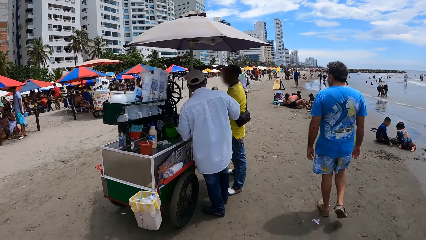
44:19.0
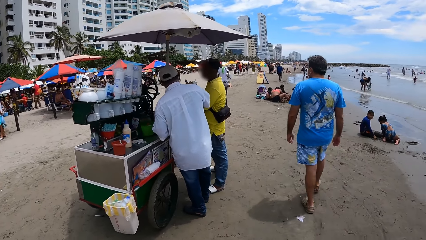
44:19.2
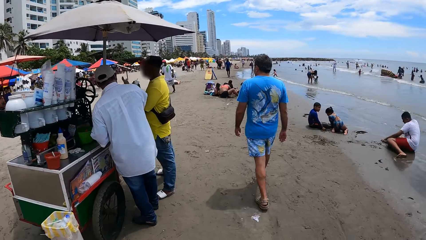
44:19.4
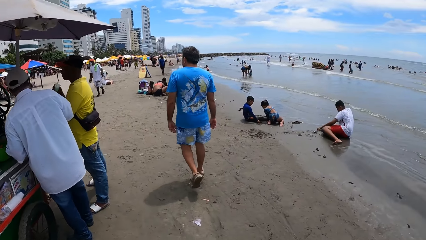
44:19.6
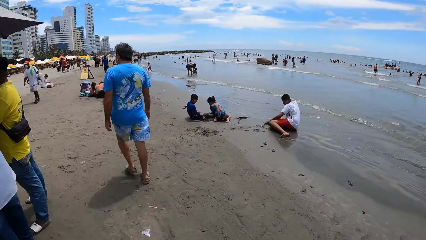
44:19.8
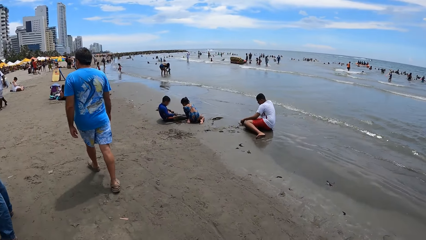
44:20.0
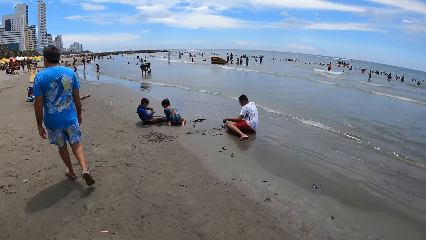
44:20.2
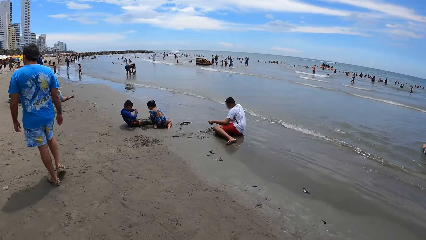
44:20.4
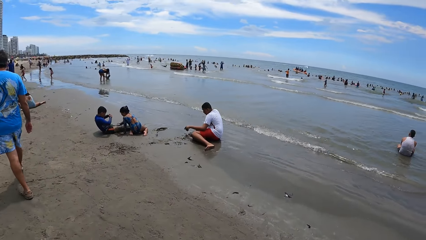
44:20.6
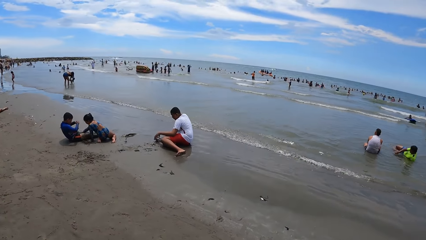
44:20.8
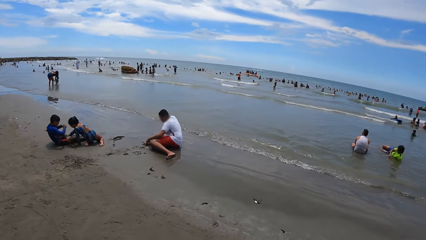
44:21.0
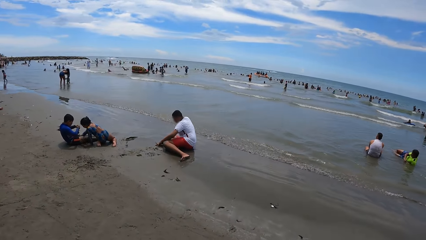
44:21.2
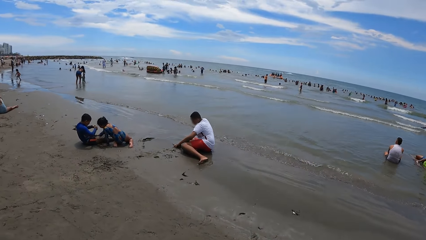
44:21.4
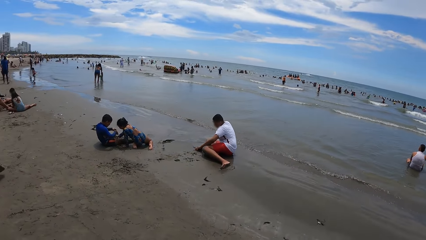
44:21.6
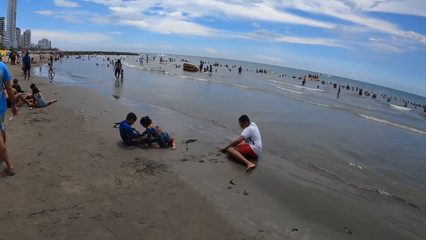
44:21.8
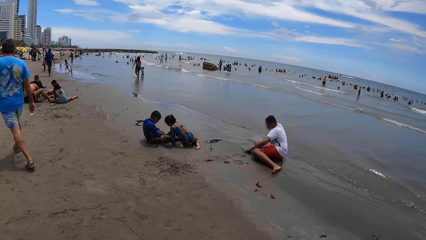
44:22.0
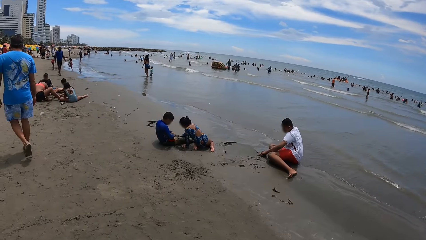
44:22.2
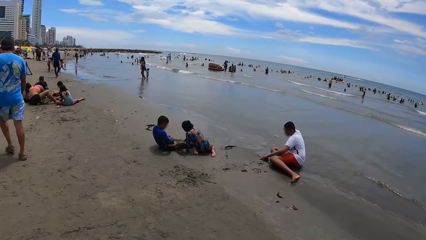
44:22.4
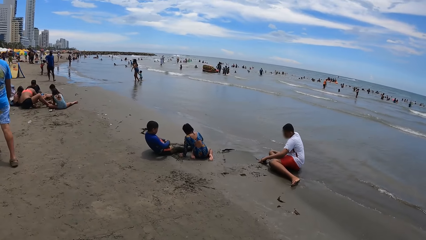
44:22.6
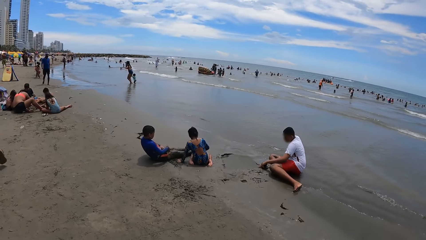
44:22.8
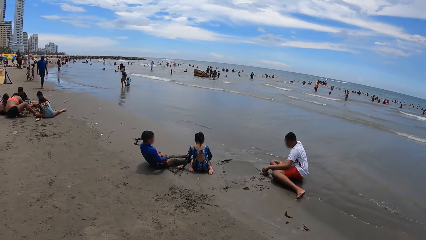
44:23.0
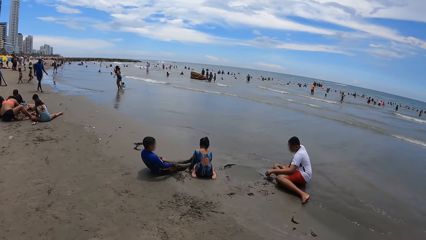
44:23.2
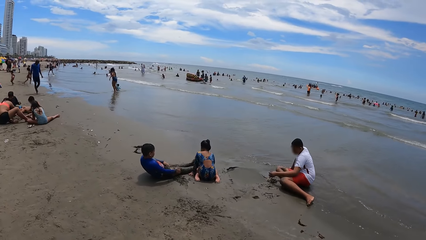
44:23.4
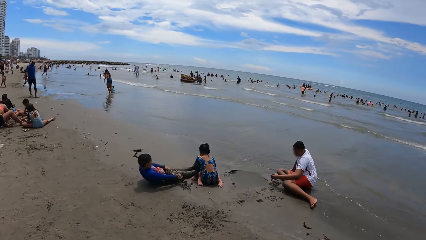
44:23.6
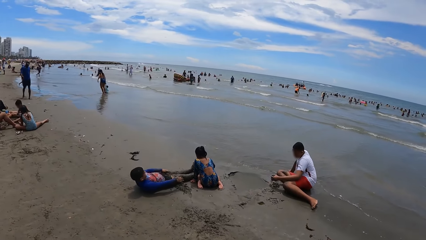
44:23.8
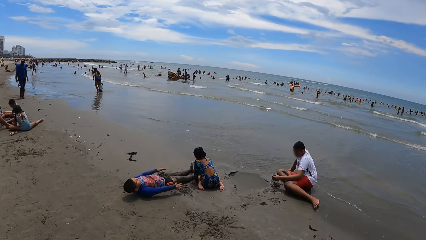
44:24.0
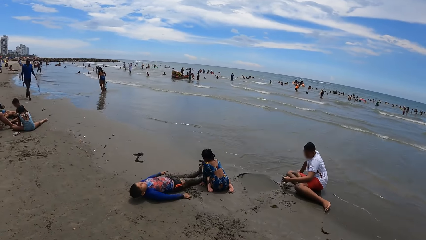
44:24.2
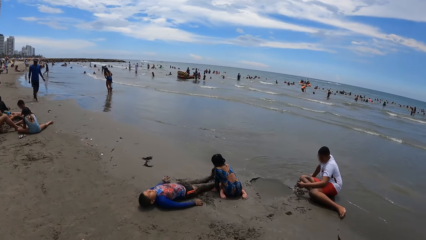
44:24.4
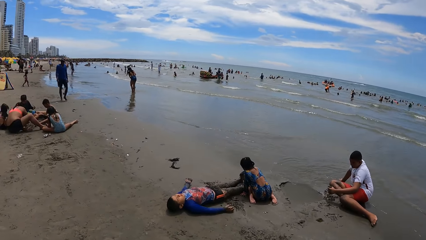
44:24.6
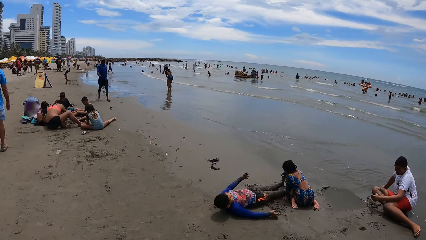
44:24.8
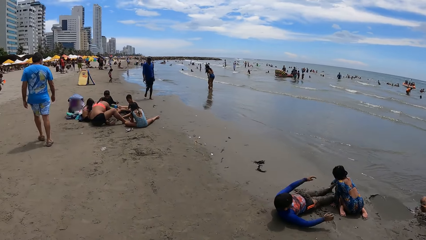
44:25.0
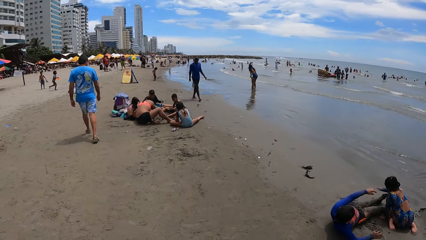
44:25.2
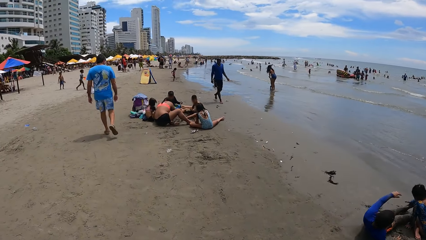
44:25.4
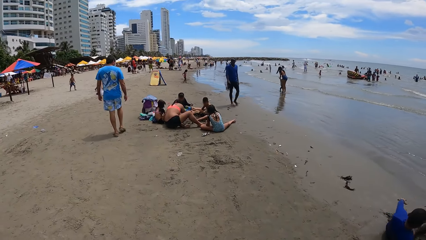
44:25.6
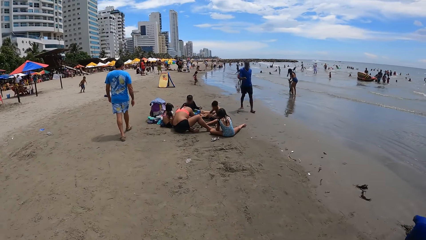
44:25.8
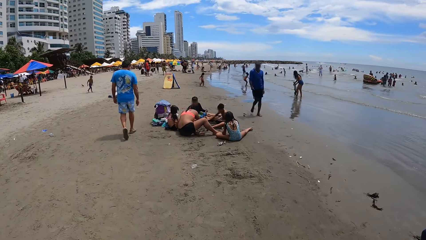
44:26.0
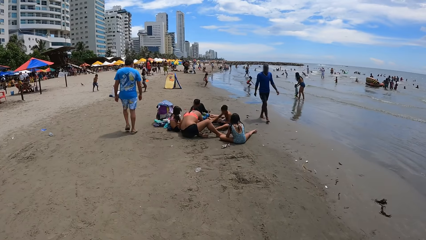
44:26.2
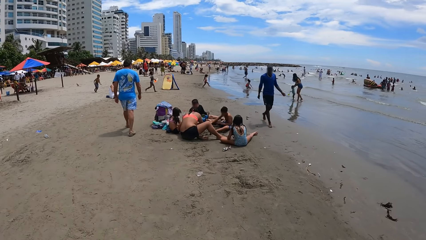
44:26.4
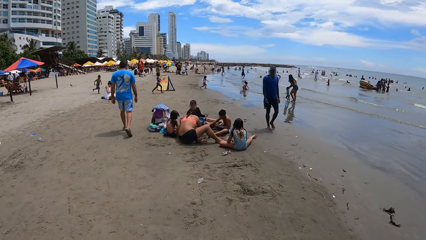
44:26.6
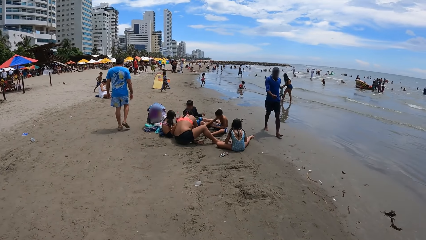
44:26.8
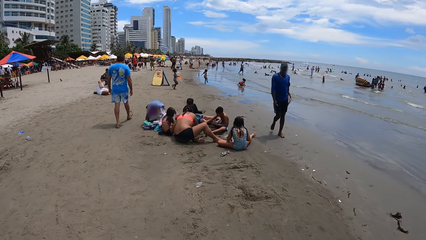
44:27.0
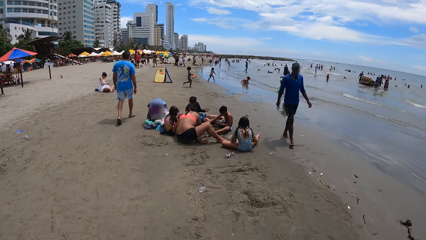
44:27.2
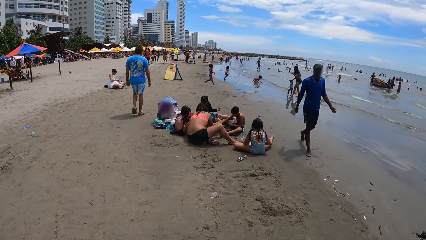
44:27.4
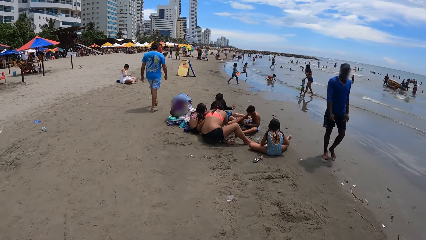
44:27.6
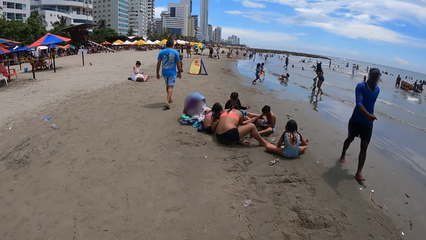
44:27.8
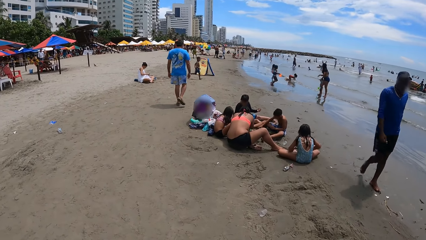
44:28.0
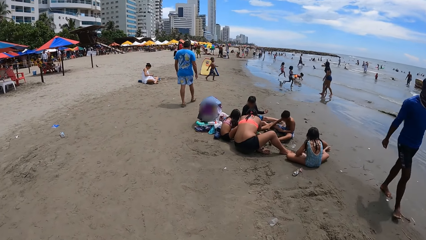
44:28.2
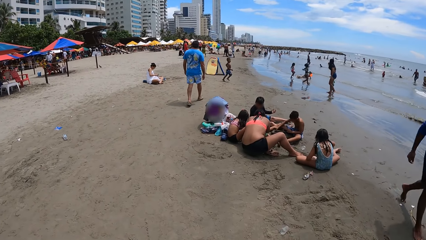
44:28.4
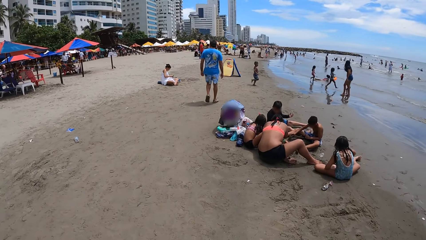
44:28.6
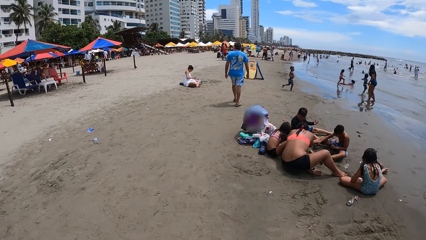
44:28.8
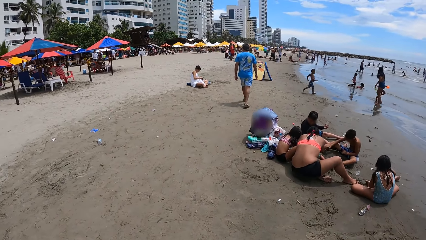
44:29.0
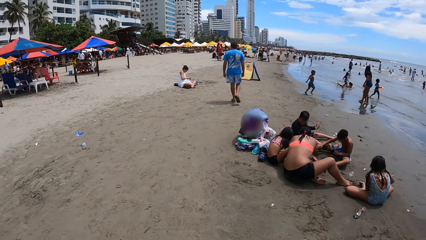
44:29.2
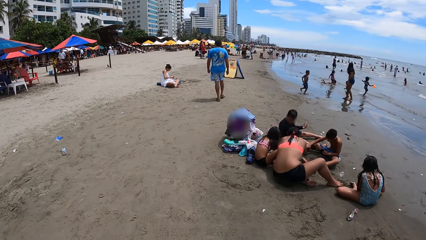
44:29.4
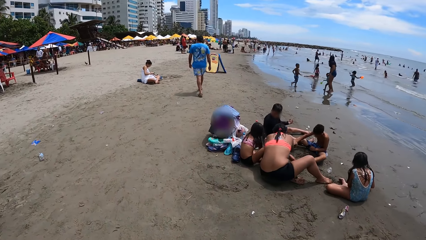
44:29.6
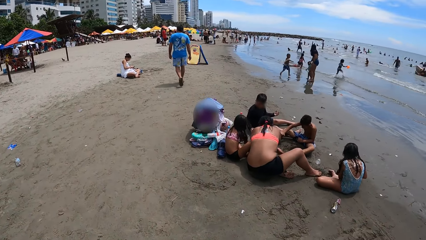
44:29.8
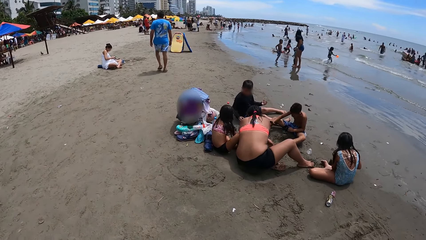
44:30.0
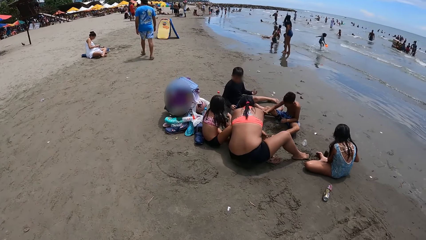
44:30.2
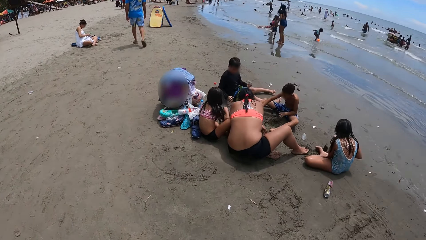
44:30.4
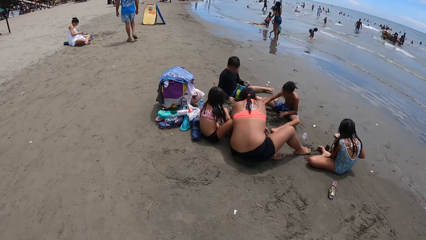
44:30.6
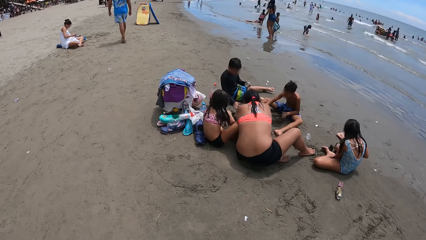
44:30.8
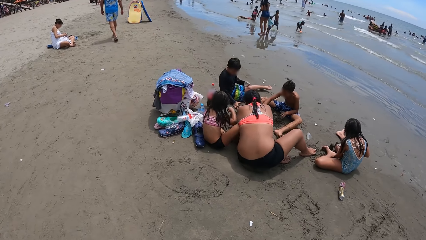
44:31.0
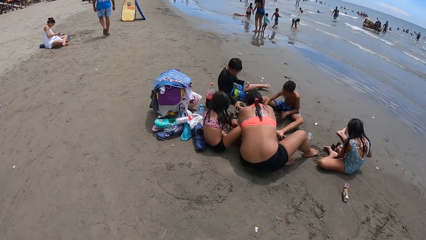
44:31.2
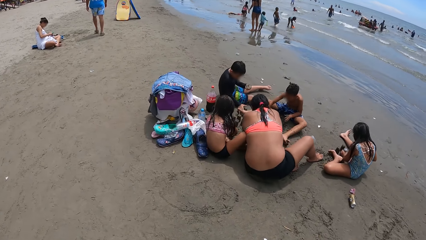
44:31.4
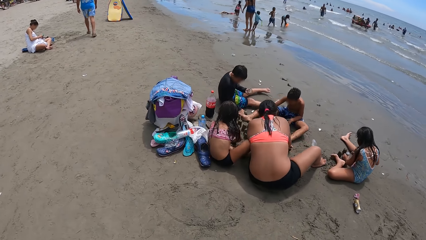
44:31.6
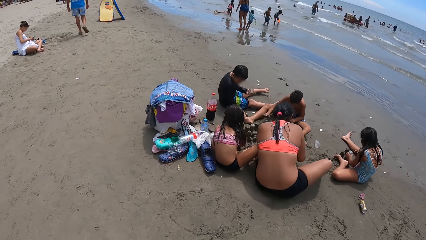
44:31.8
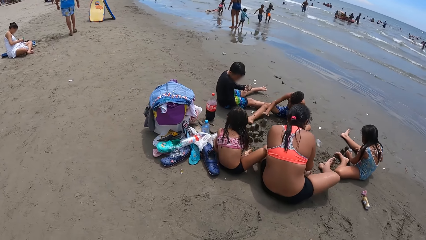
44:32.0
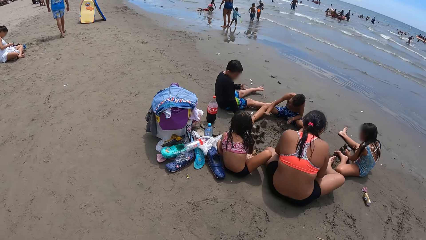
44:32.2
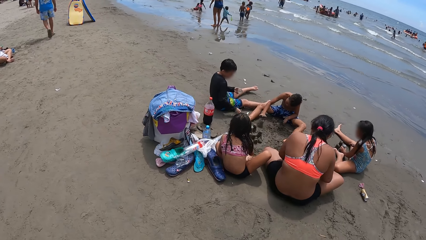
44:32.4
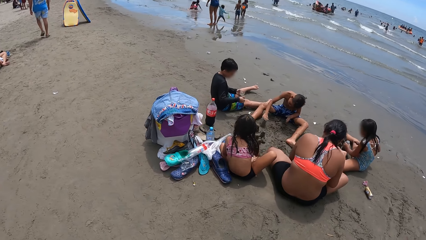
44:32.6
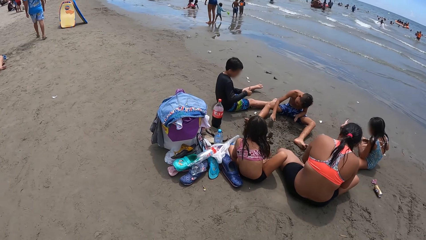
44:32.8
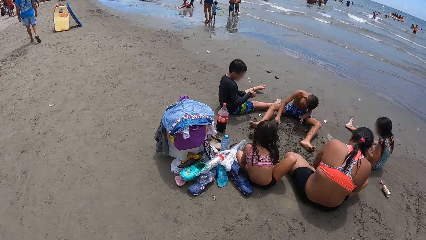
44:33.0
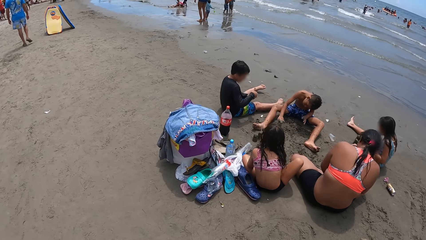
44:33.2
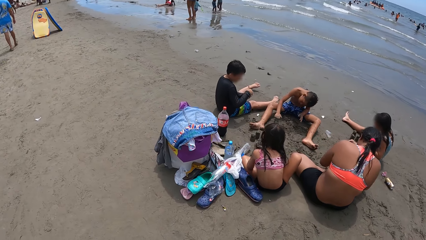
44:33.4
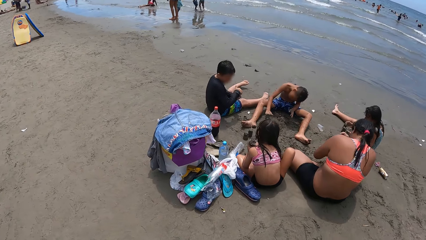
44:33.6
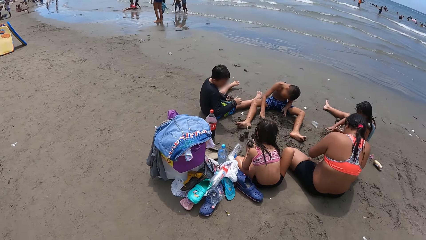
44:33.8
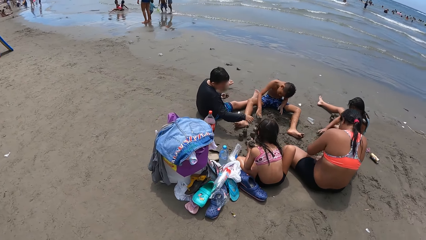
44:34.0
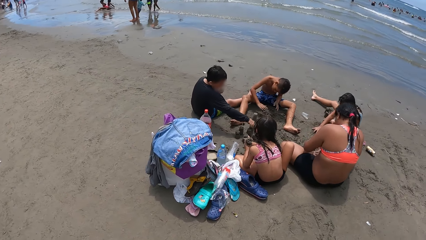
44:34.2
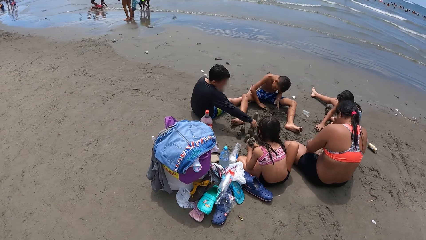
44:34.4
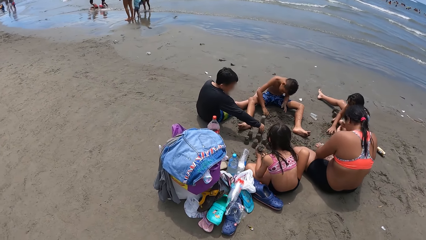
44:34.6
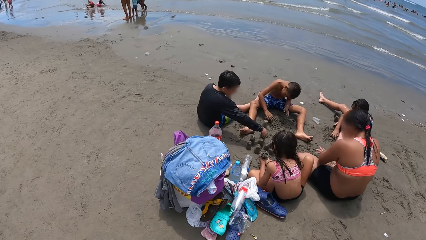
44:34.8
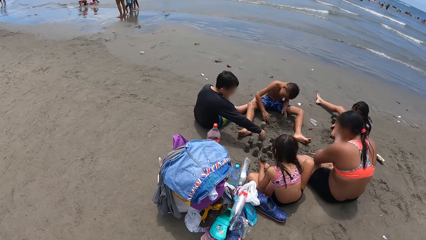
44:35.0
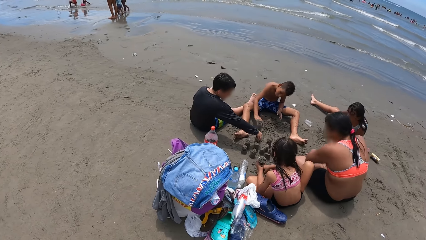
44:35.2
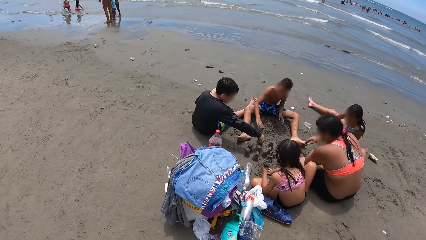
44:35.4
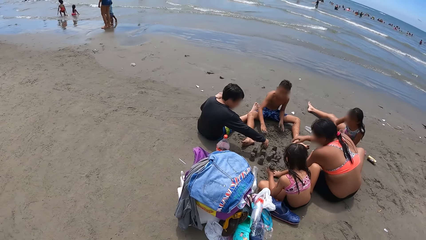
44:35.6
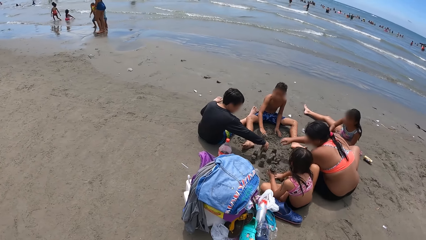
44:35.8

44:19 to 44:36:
The camera wearer looks around. They look around again. They walk around.
